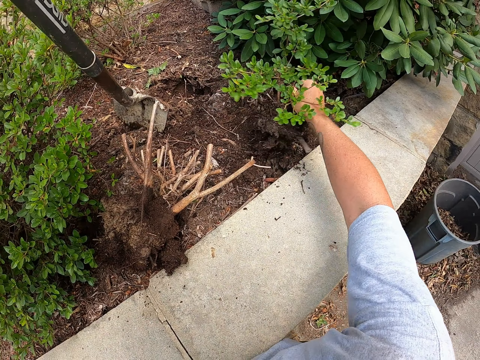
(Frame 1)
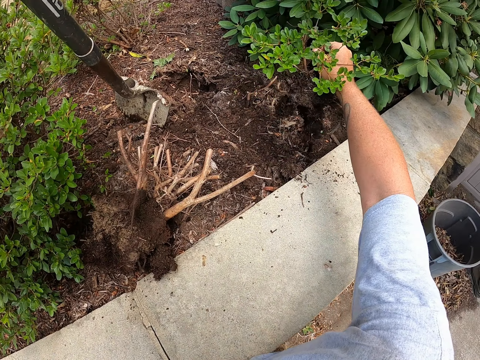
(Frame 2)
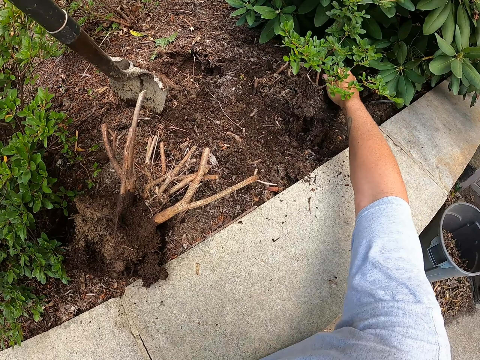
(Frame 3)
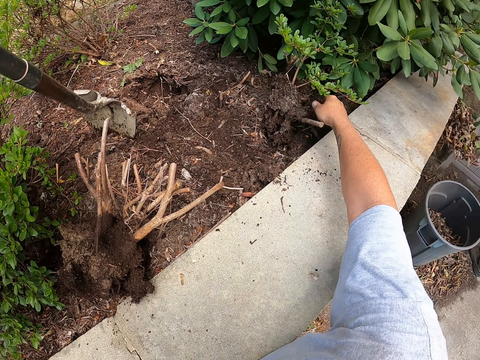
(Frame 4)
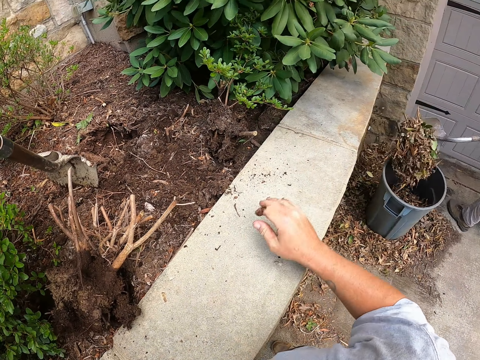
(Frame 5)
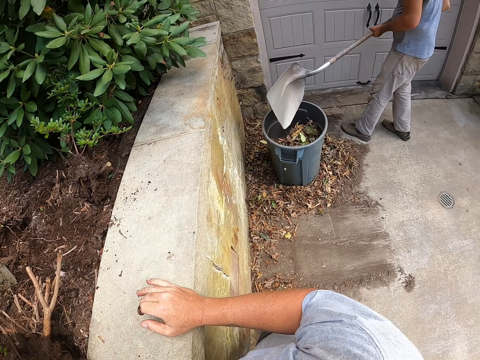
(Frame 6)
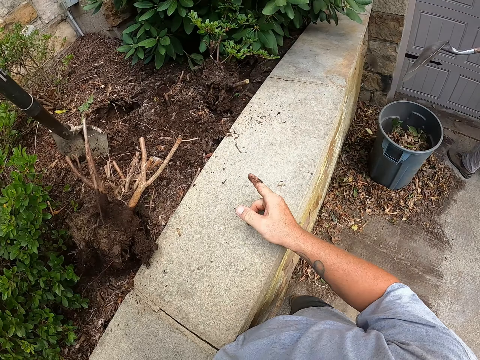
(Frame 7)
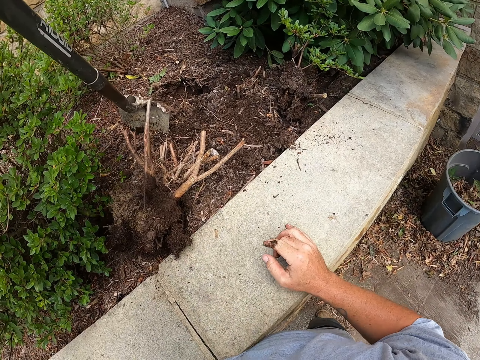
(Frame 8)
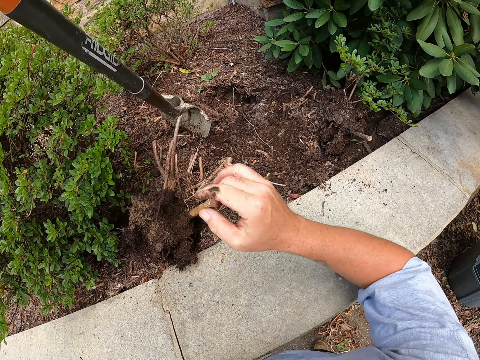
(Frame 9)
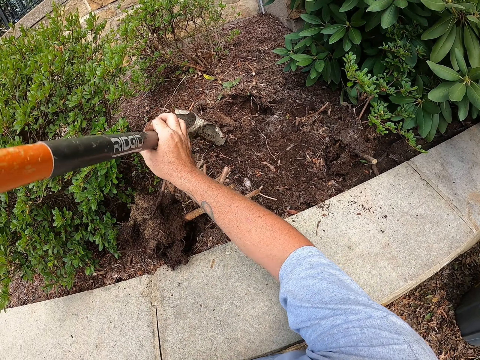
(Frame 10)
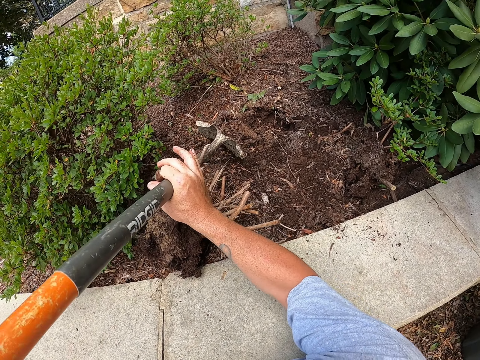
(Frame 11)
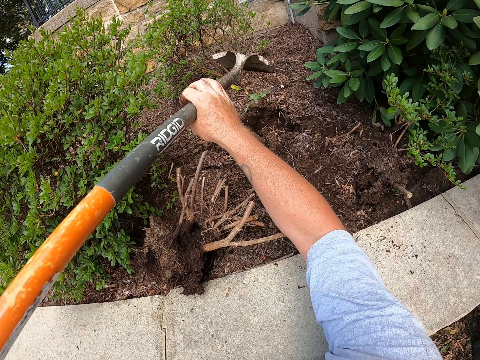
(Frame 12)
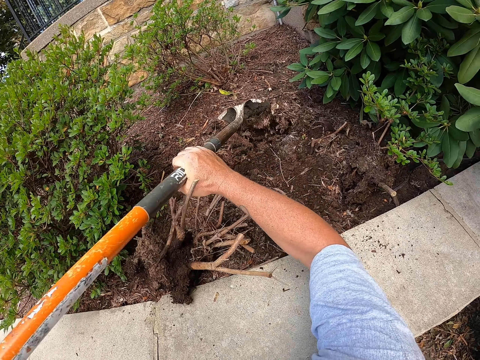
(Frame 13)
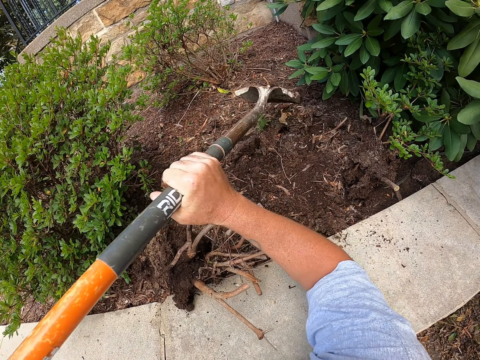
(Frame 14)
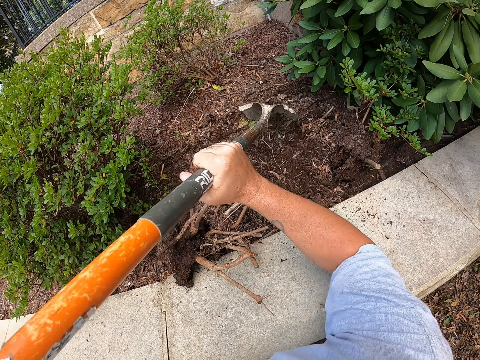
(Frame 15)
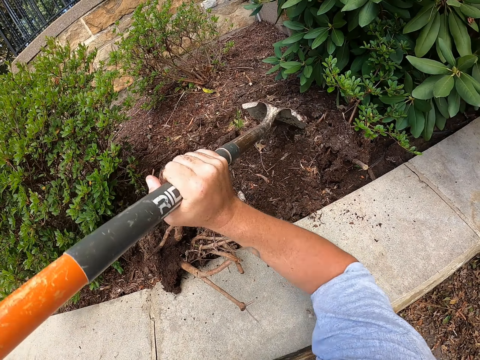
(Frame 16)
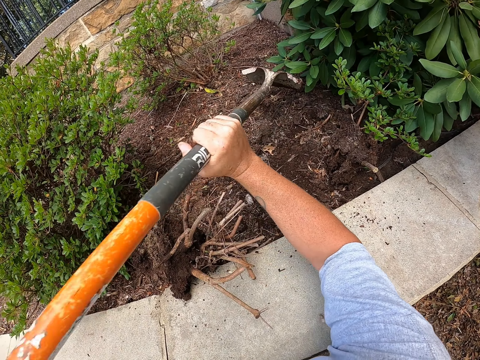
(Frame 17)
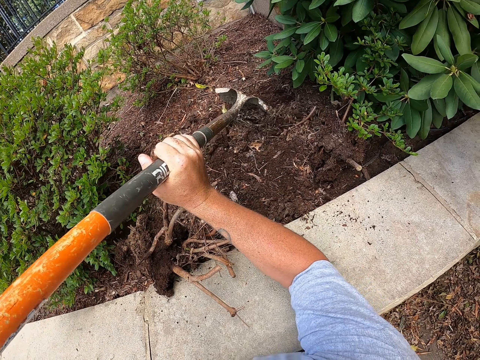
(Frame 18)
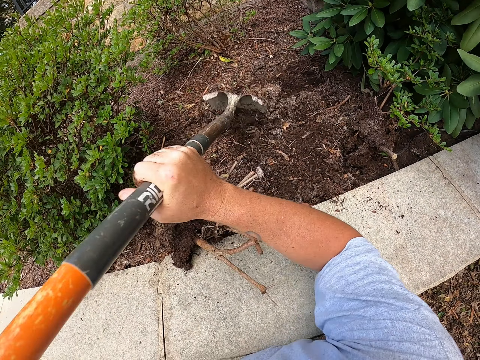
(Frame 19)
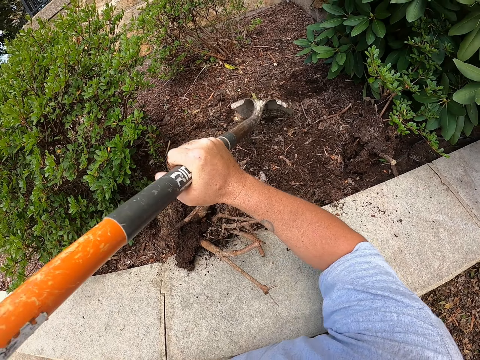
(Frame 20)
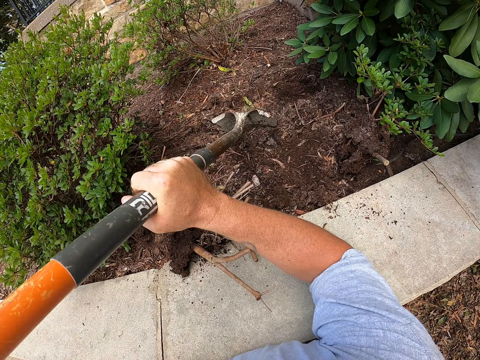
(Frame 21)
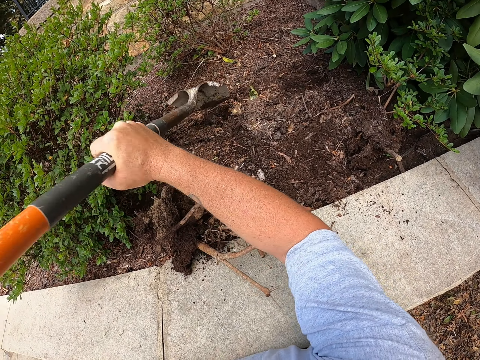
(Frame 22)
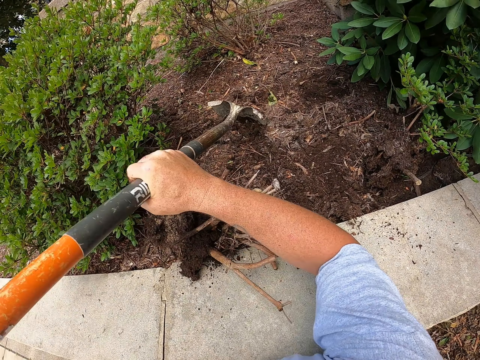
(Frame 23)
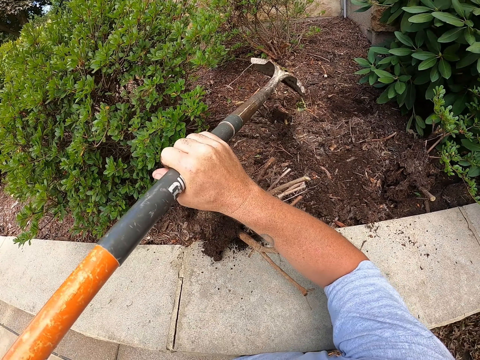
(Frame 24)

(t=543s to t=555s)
The camera wearer holds a shrub root. He holds on to a wall with his right hand. He covers the plant area with soil. He mixes the soil with a spade. He uses the shovel to put soil in a hole.

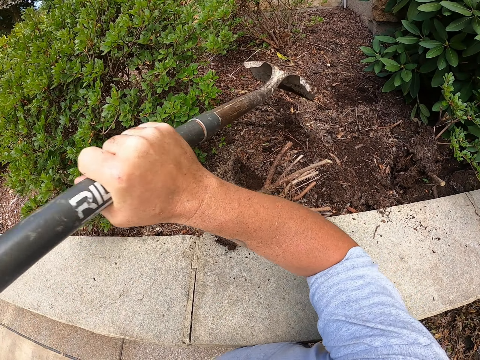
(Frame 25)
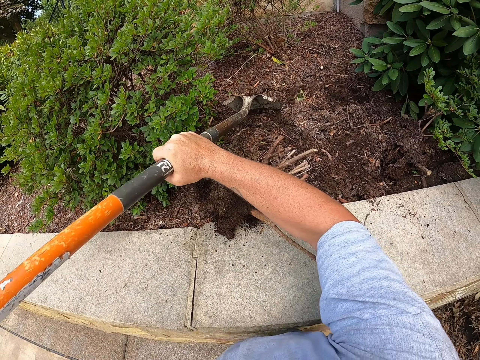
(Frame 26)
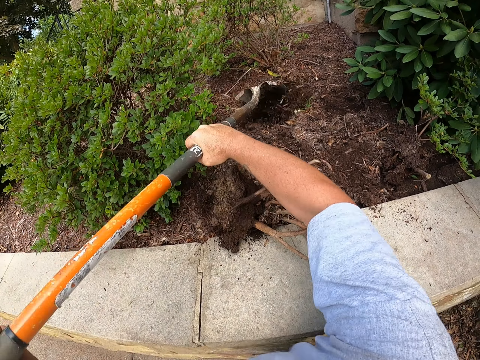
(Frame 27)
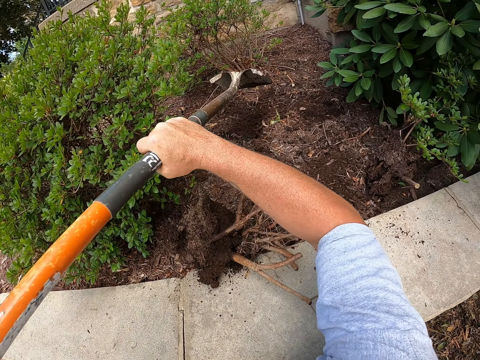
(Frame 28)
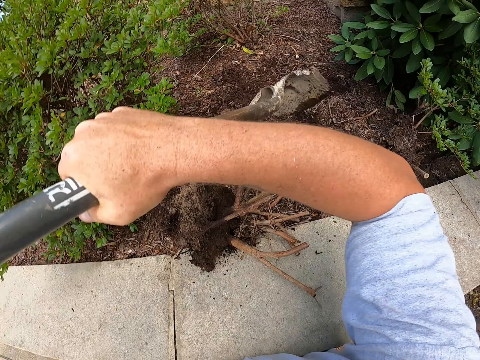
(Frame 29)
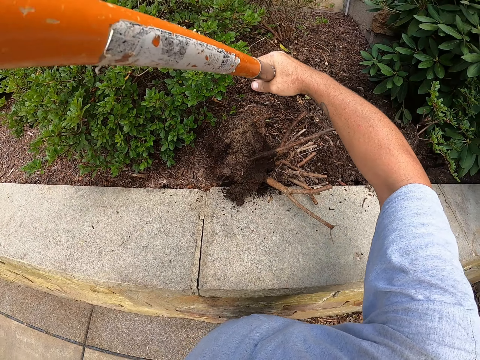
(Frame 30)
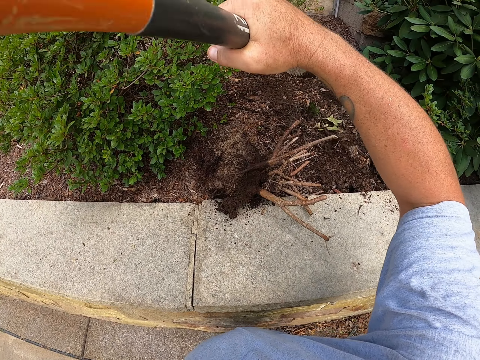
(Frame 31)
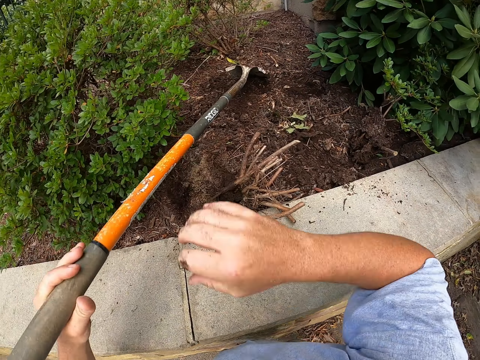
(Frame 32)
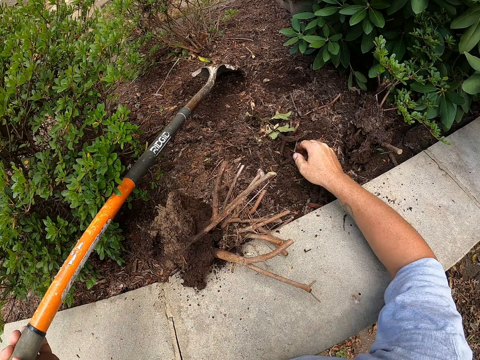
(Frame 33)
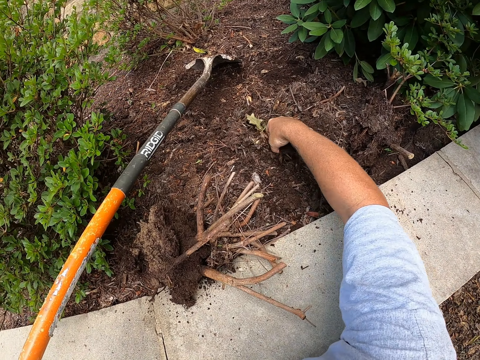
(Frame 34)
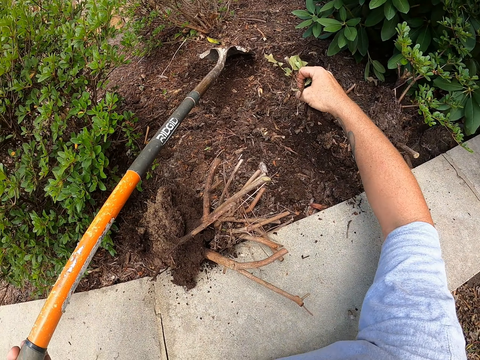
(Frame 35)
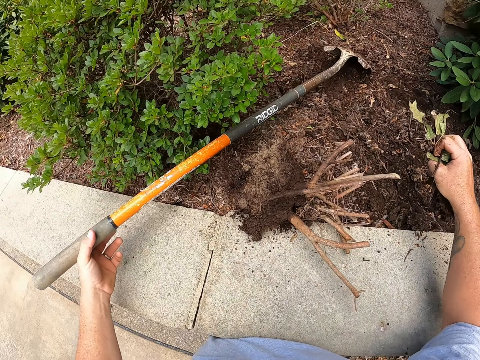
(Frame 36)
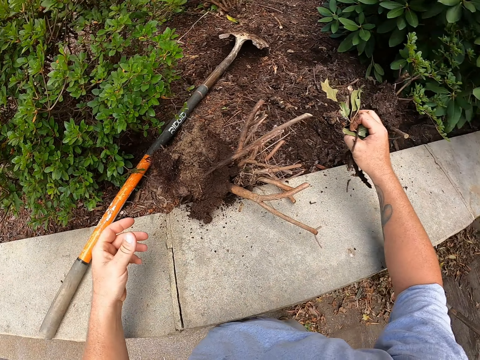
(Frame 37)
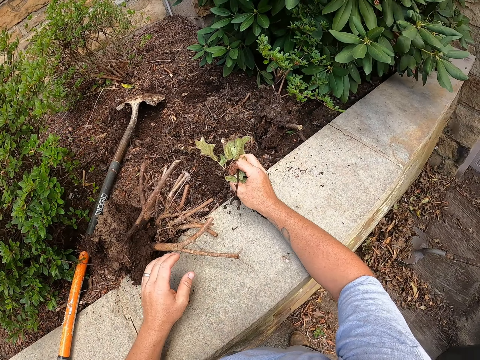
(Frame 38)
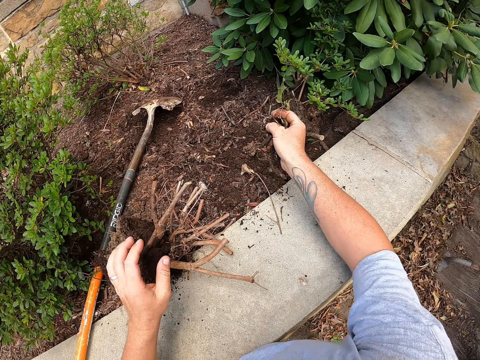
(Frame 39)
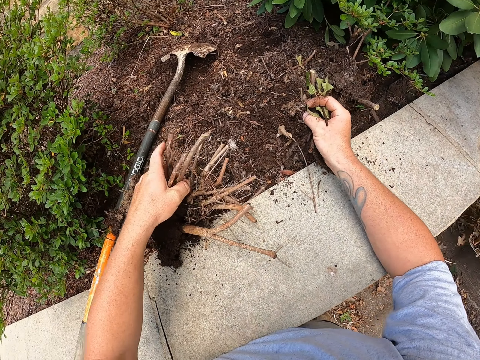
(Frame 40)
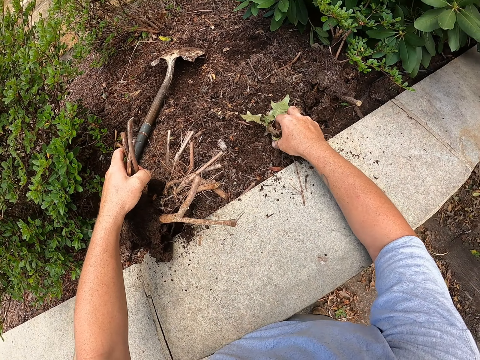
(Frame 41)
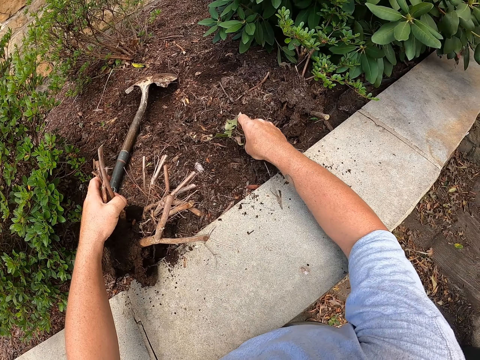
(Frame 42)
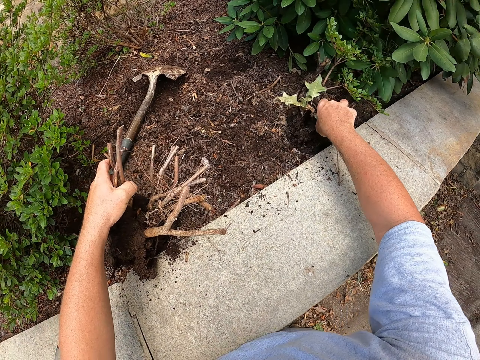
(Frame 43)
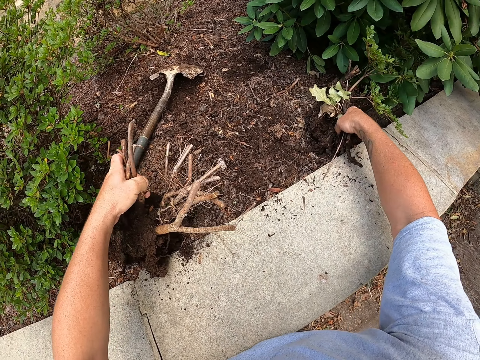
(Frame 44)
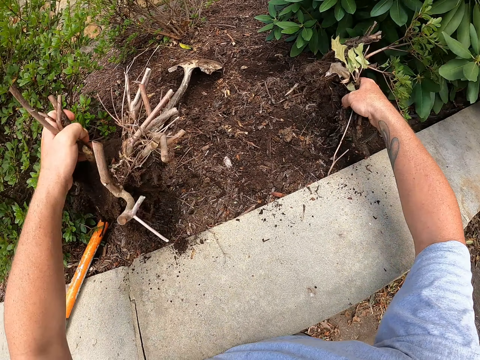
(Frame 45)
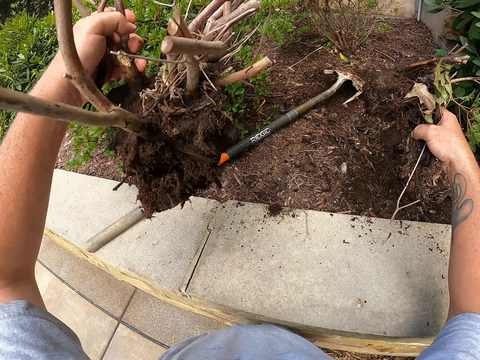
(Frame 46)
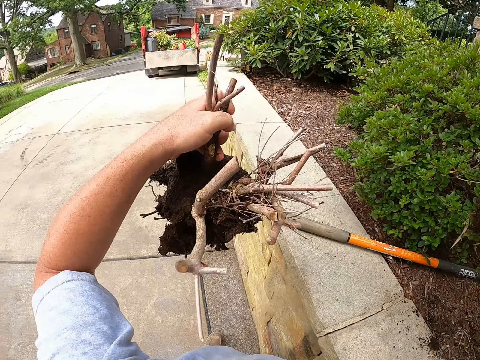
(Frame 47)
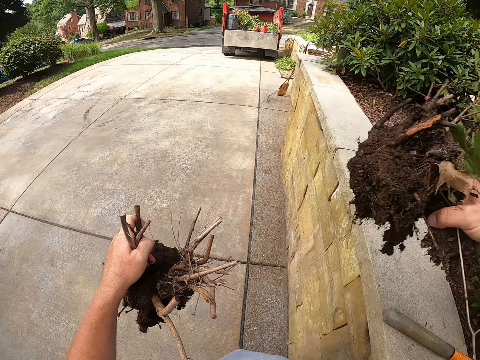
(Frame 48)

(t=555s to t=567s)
The camera wearer collects dust from the ground. They hold tree roots, hold plants, and take up the two plants.

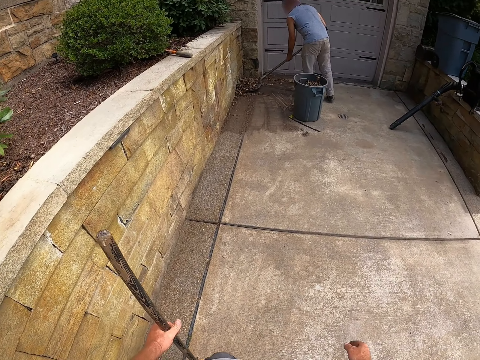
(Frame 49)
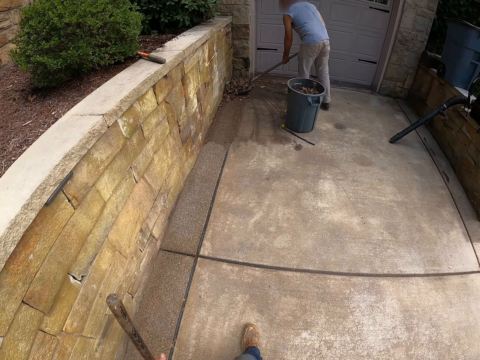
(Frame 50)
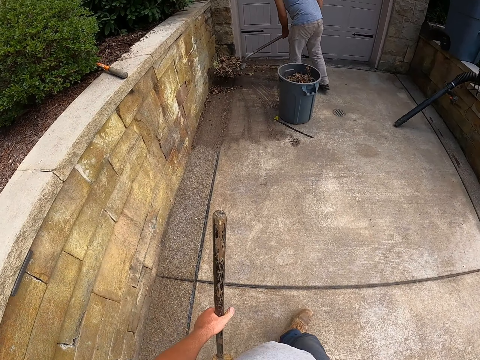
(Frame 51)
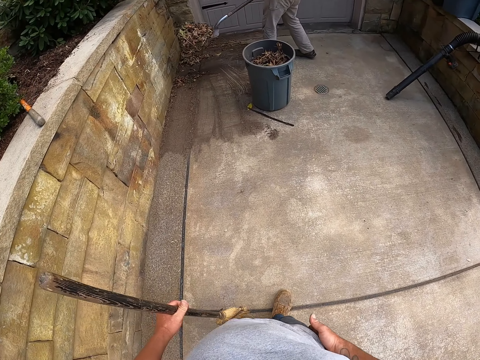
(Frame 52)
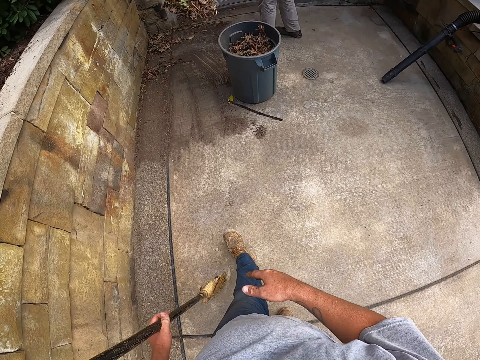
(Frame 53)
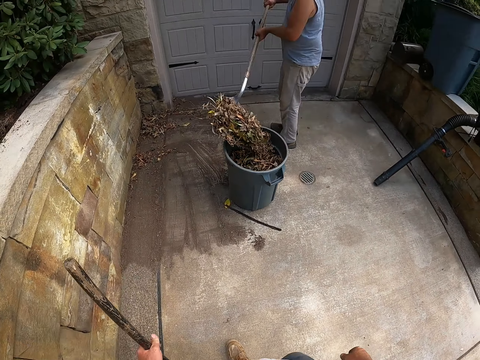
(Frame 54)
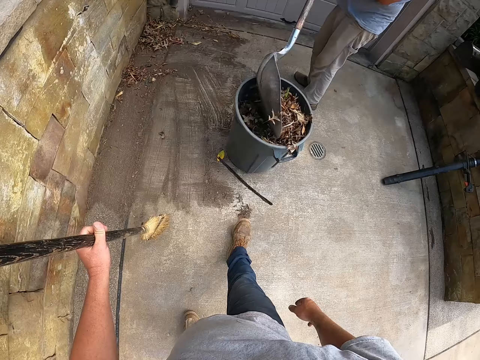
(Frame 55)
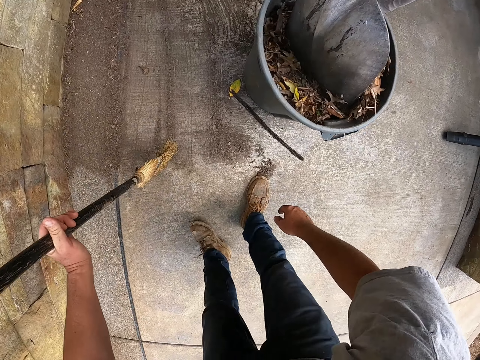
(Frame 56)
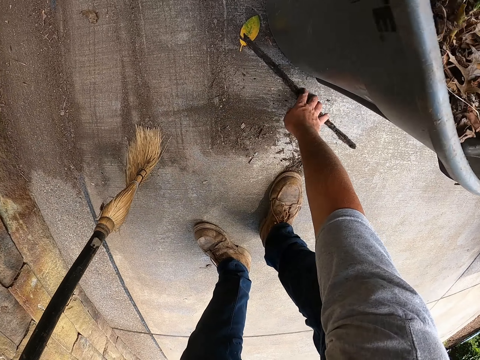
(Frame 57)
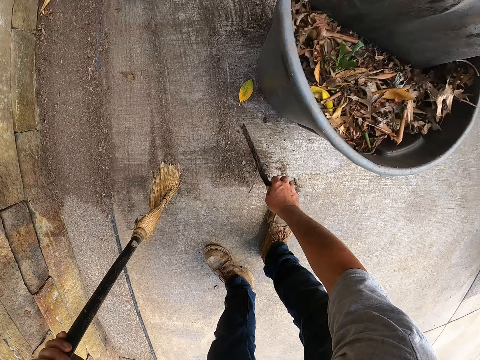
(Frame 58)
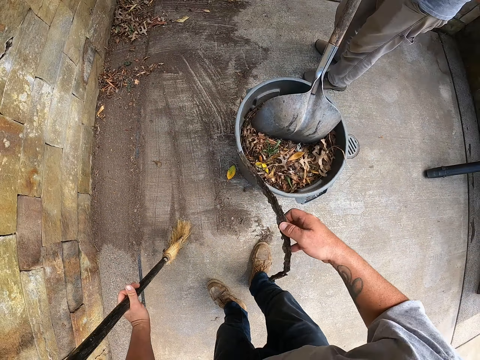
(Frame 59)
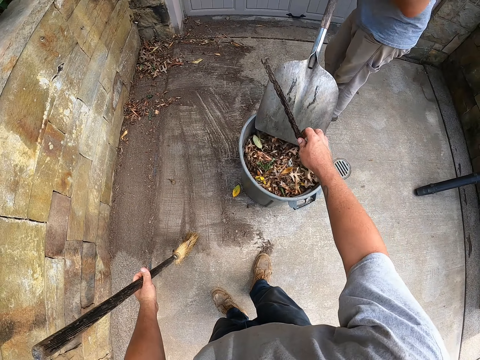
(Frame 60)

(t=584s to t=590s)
A man collects dust with the spade and puts the dust in the dustbin. The camera wearer picks up a stick. They pick up dirt from the ground.
